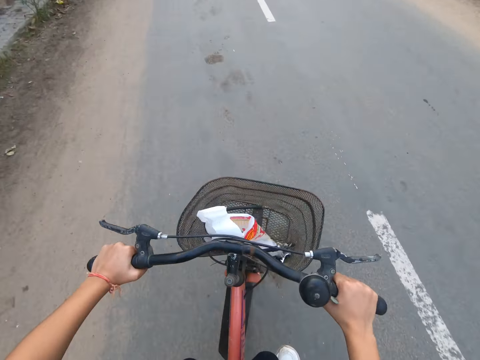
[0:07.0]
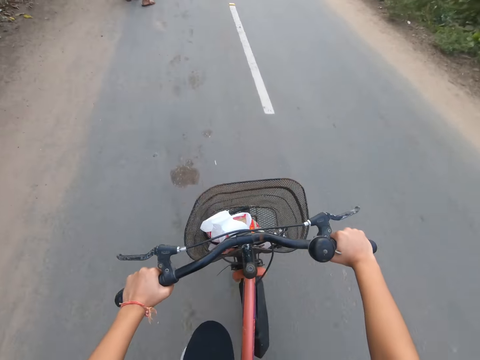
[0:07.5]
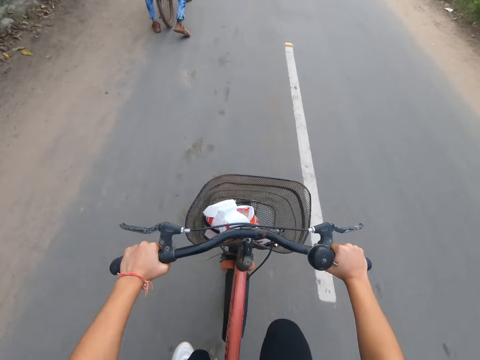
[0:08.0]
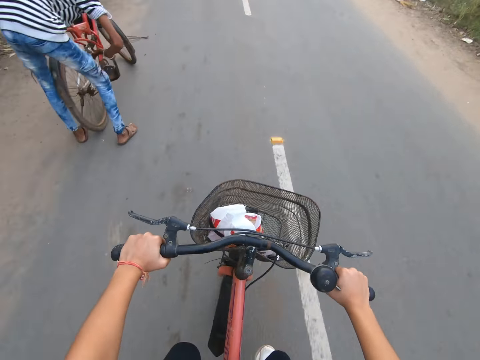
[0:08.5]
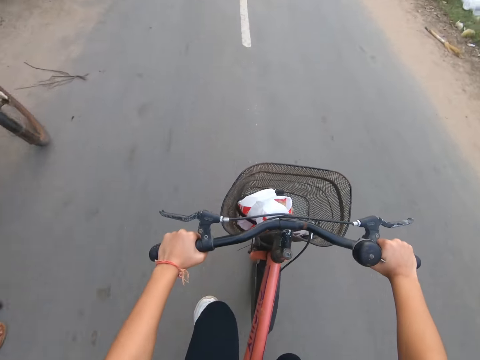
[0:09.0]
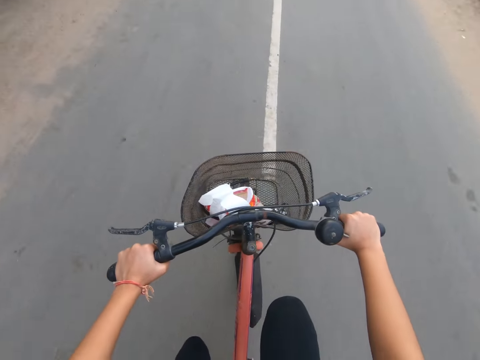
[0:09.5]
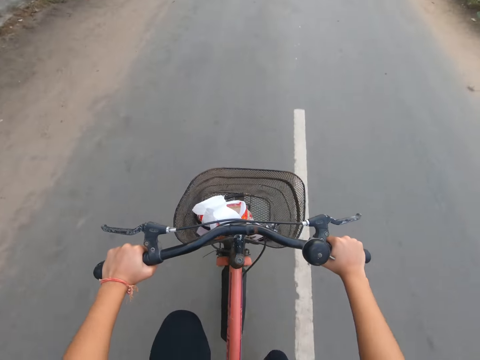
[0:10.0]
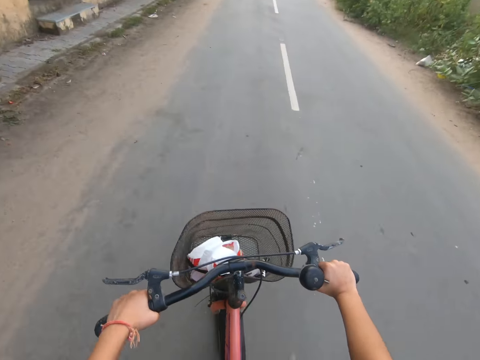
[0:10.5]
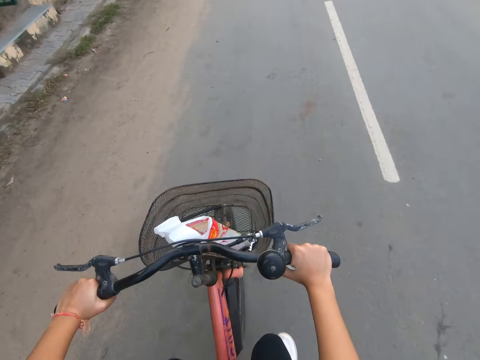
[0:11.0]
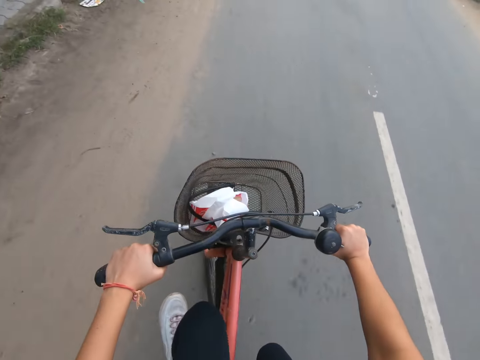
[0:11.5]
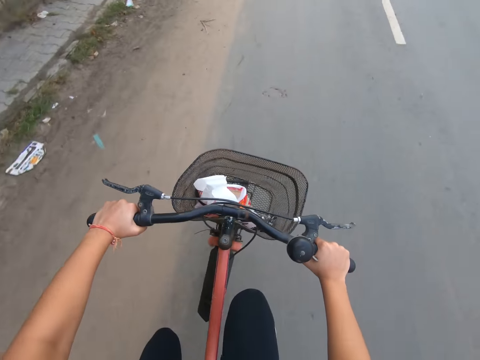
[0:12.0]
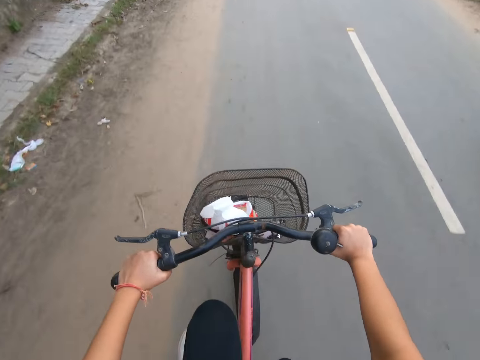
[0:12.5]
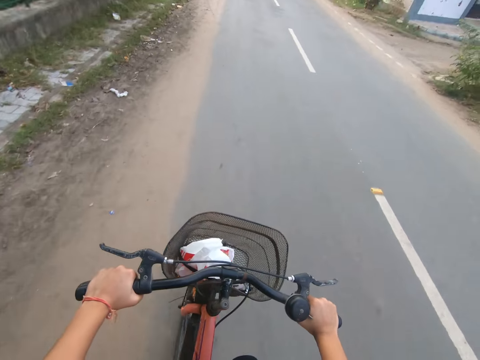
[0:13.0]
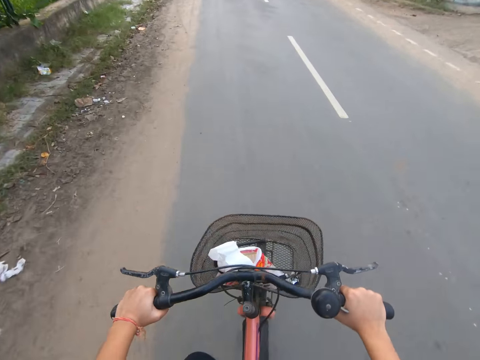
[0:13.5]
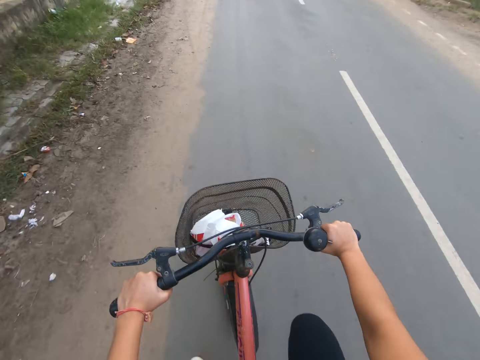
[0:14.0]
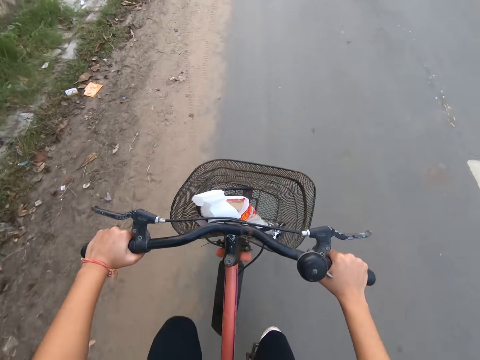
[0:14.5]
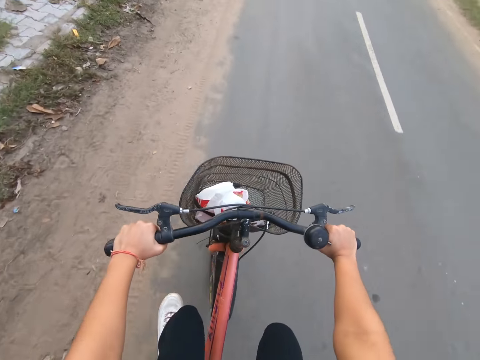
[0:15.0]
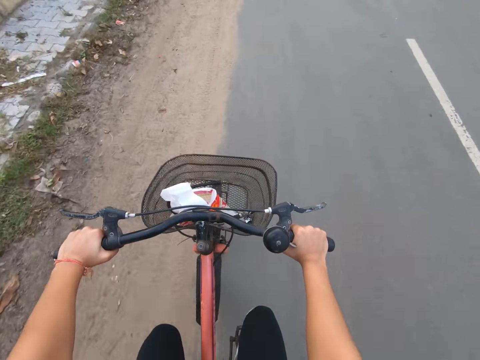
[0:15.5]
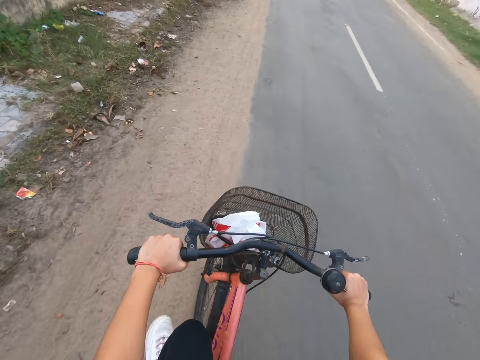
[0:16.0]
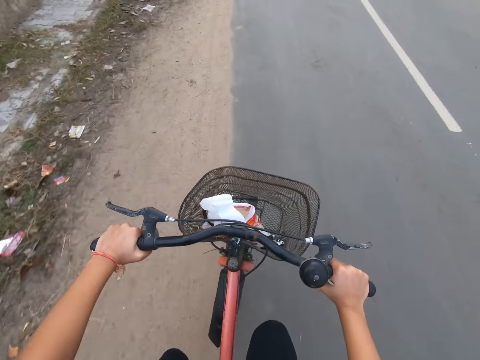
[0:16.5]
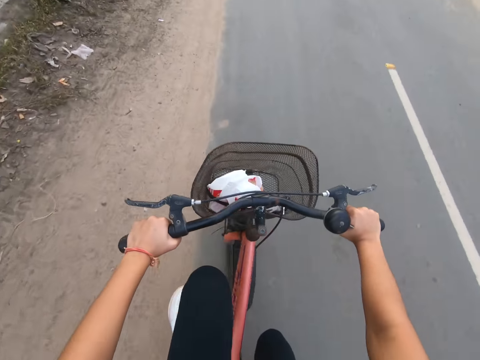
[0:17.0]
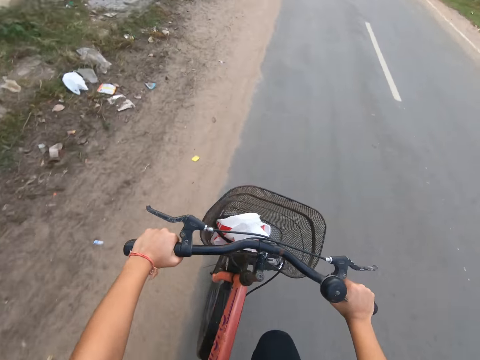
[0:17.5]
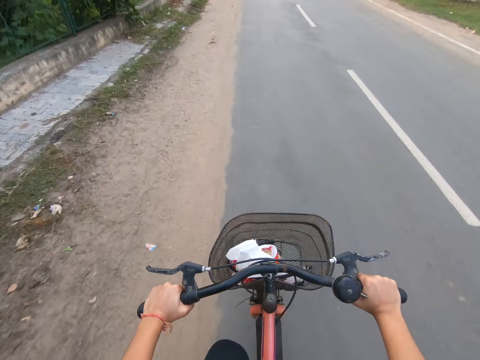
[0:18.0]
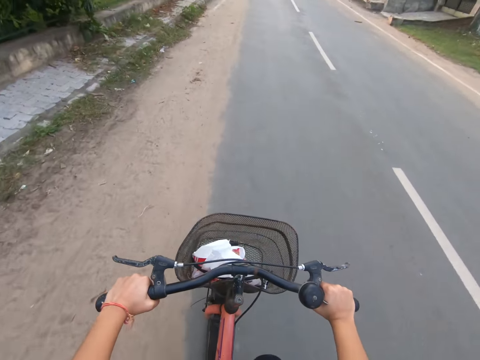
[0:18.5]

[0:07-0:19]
A man turns a bicycle wheel with his right hand.

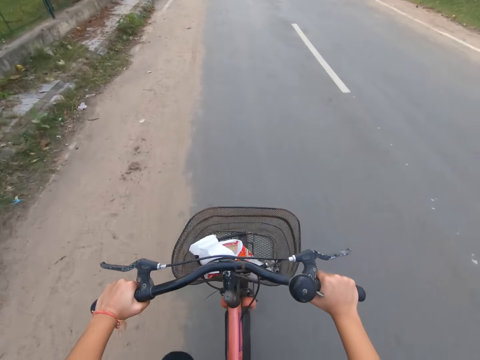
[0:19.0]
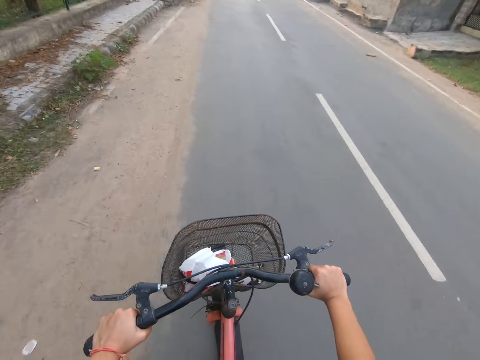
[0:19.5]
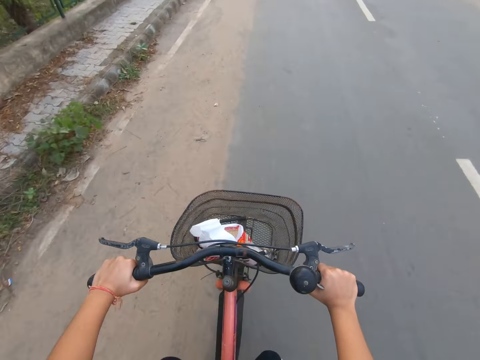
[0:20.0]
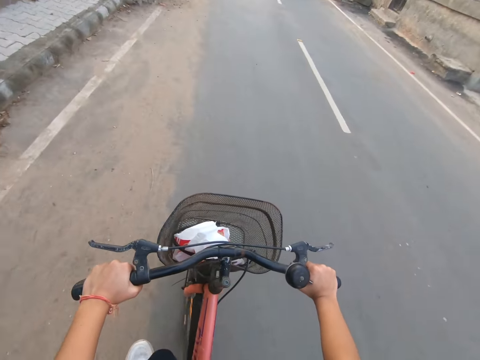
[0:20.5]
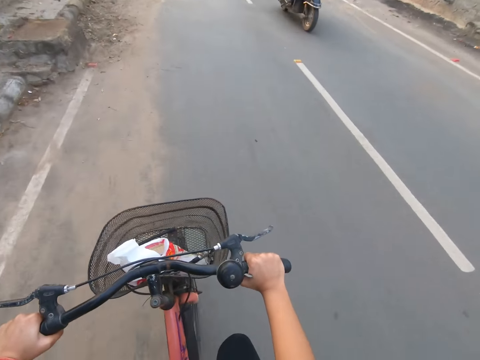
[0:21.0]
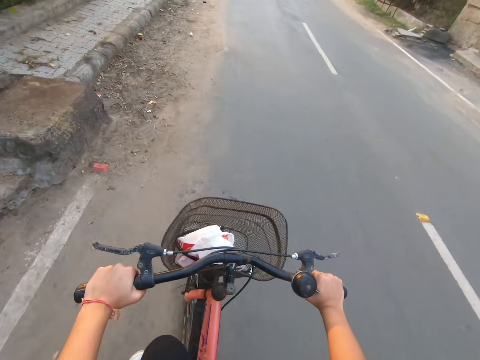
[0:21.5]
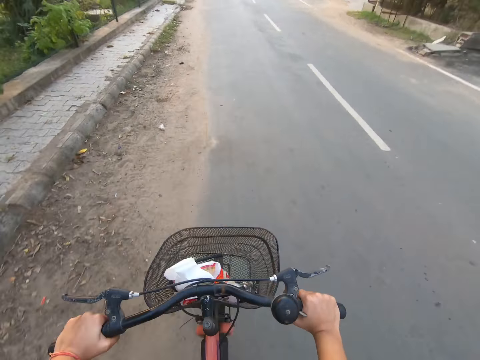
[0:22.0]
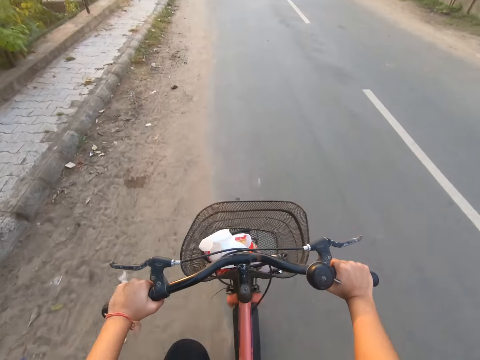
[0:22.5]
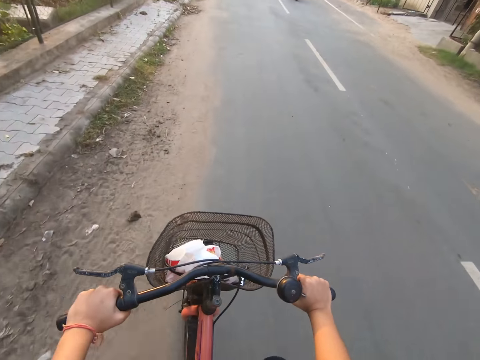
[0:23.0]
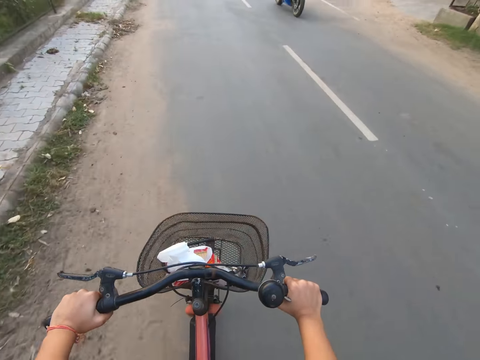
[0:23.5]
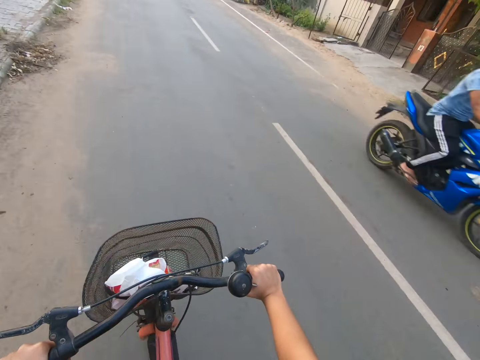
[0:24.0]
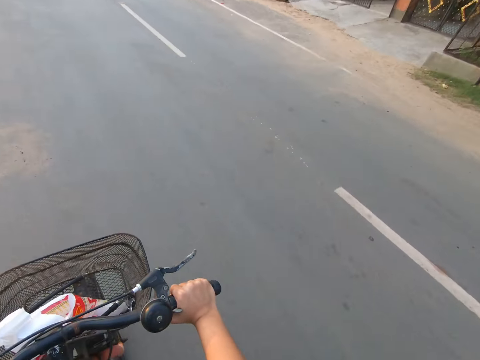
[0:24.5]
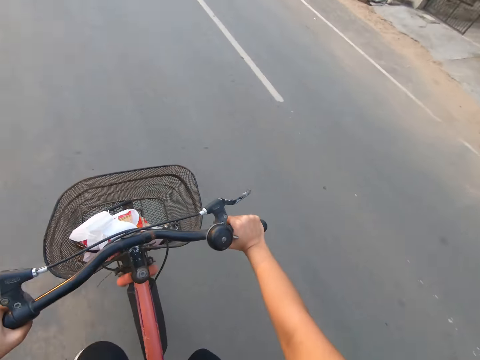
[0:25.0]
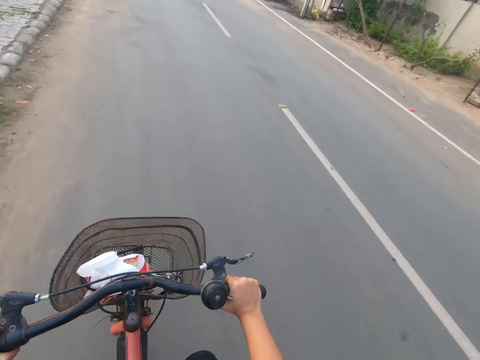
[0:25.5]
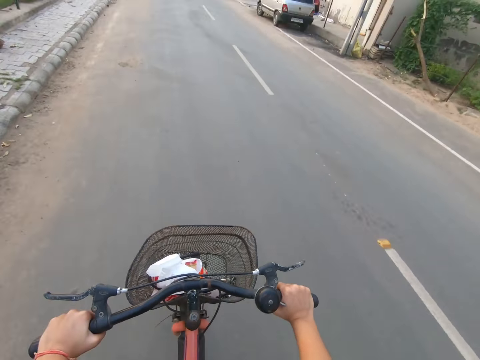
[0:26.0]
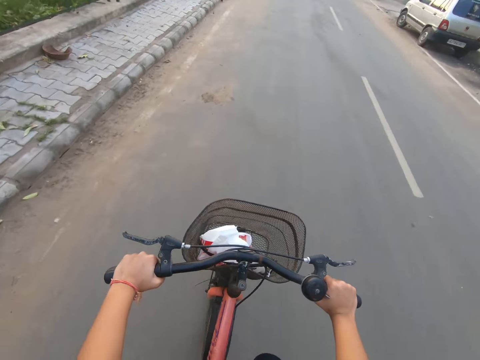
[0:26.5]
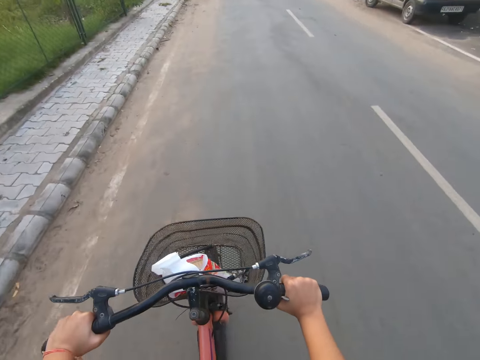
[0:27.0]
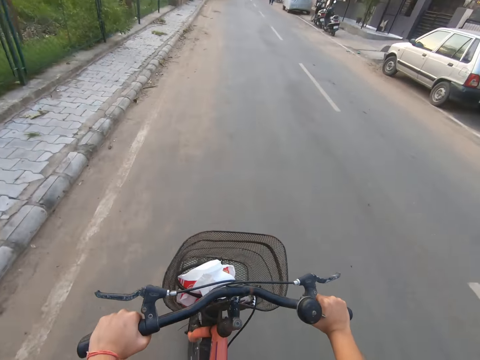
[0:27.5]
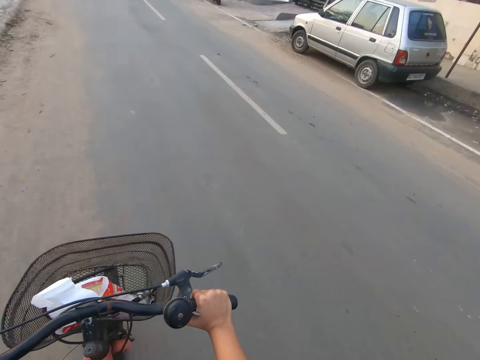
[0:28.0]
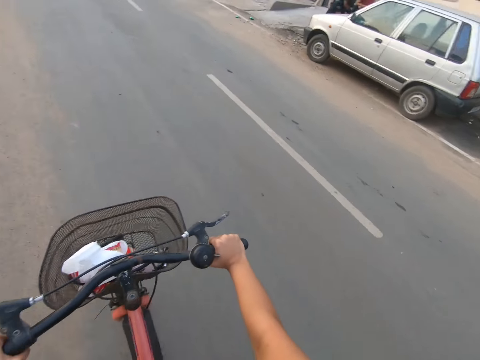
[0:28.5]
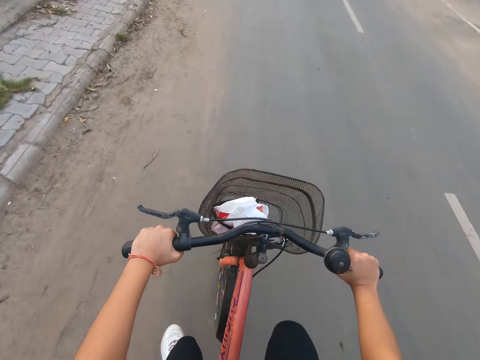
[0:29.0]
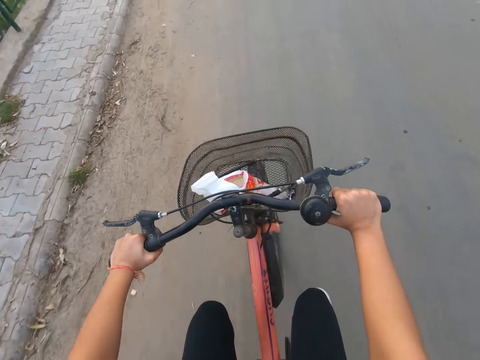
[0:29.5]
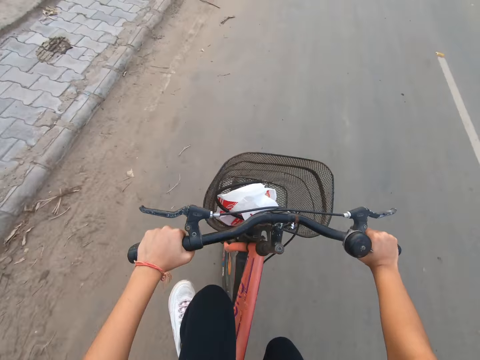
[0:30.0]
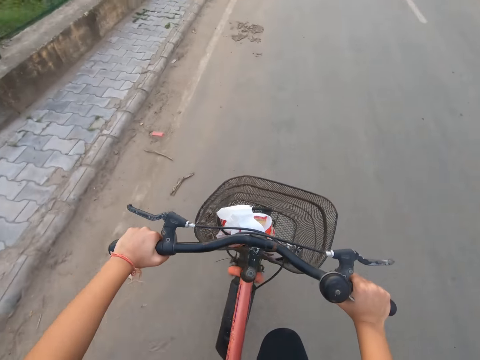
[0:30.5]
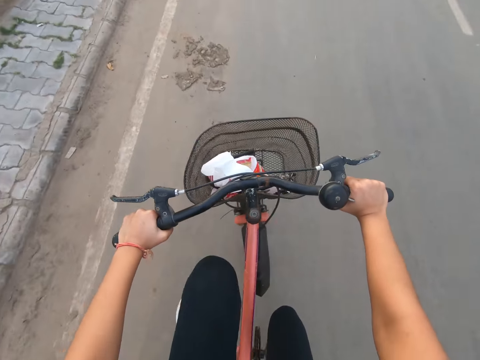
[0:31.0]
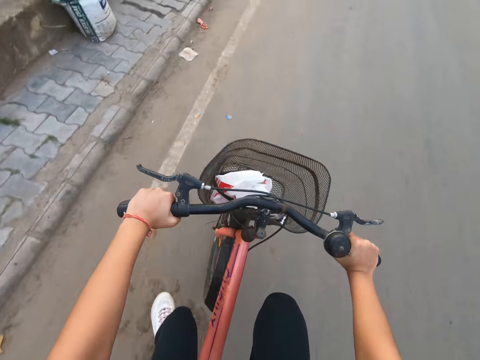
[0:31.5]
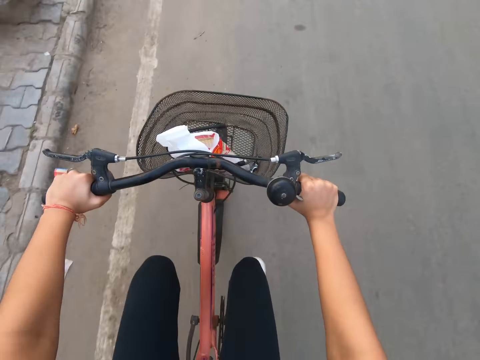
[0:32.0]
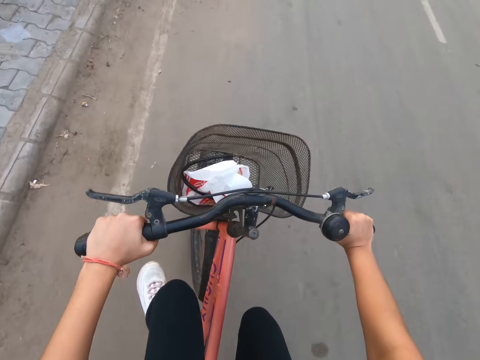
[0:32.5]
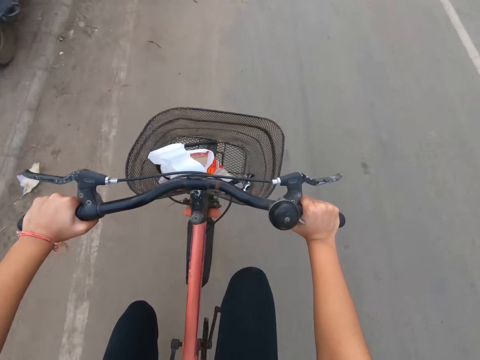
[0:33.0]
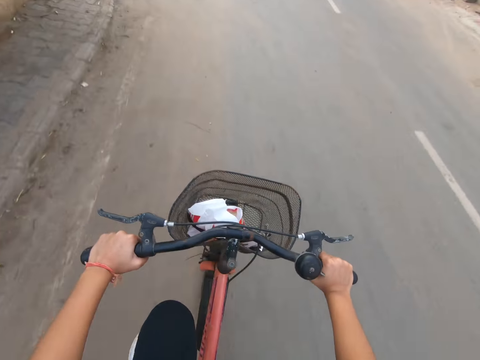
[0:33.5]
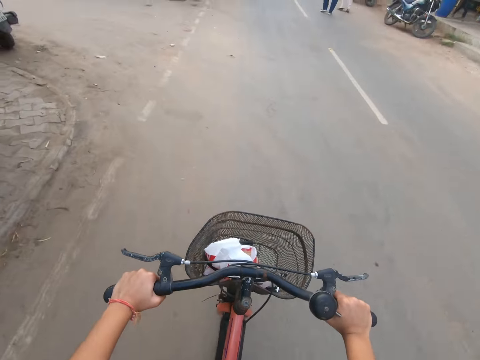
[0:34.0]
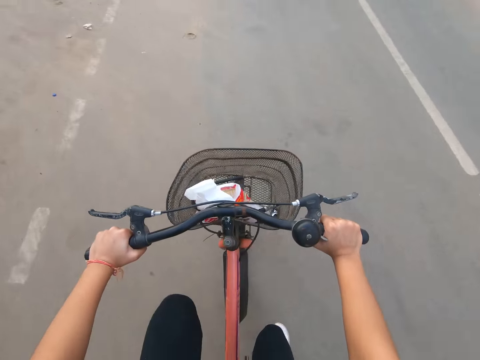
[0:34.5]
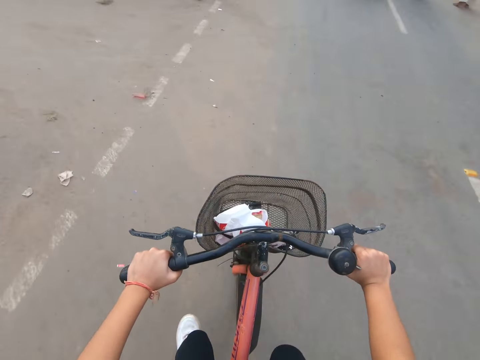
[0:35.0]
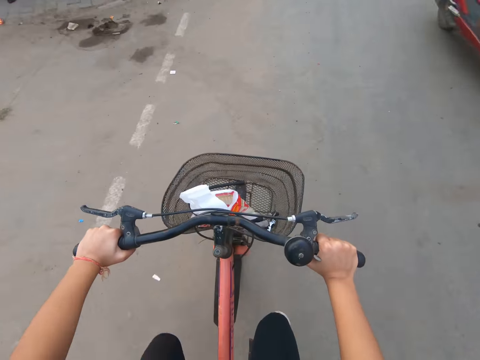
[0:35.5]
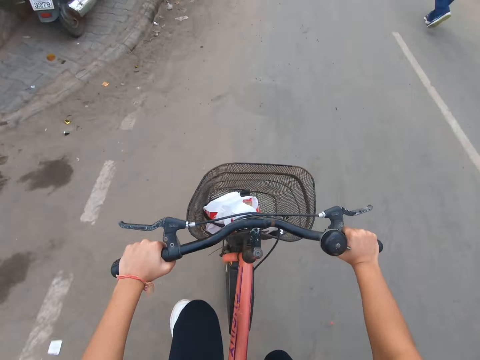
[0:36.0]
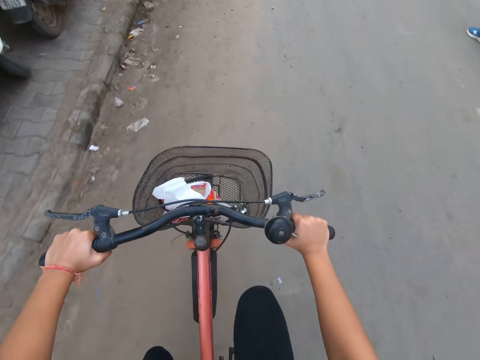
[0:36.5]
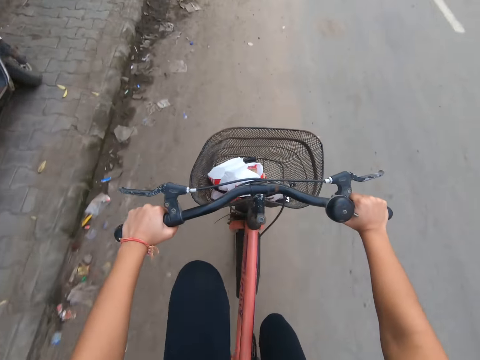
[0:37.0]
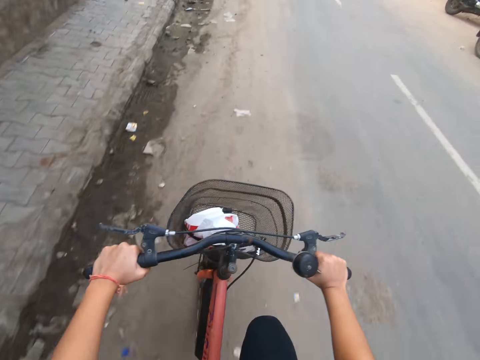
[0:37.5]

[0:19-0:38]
A motorcycle rides past the camera wearer repeatedly.
